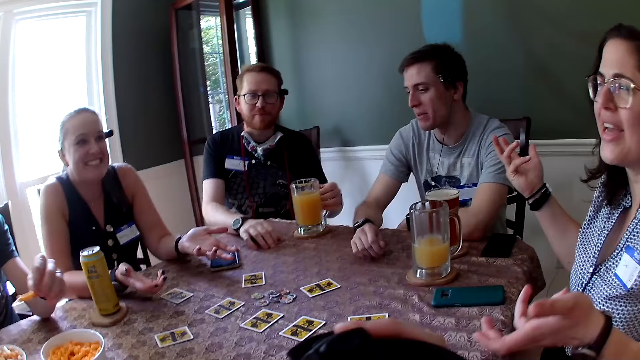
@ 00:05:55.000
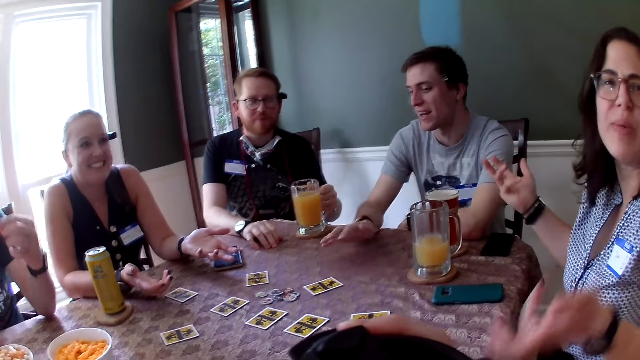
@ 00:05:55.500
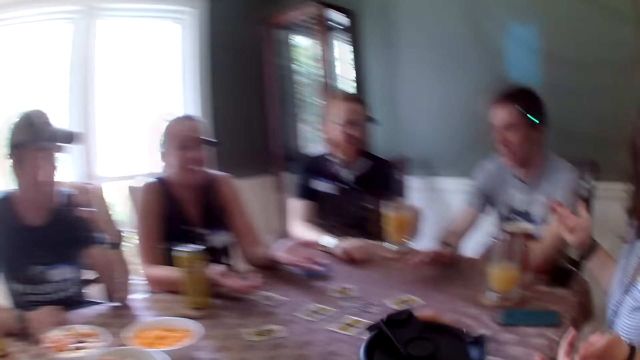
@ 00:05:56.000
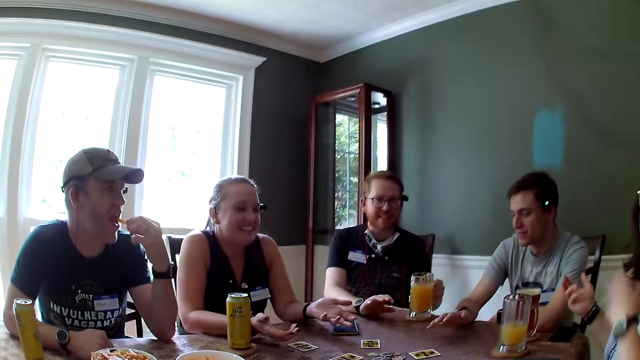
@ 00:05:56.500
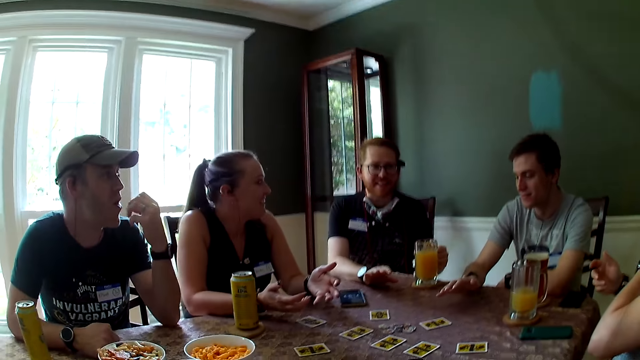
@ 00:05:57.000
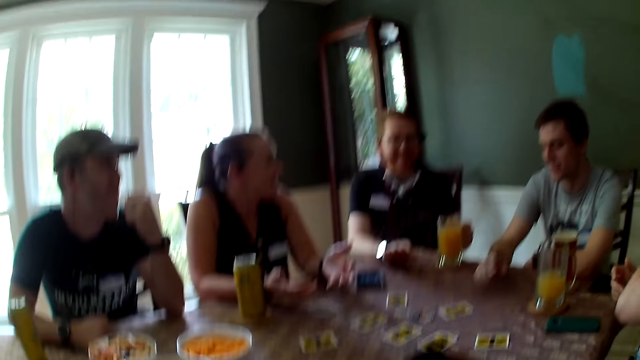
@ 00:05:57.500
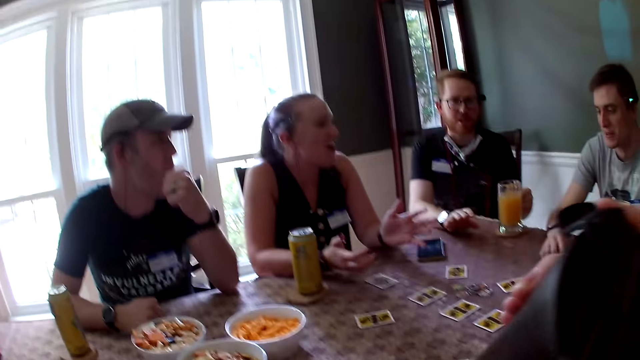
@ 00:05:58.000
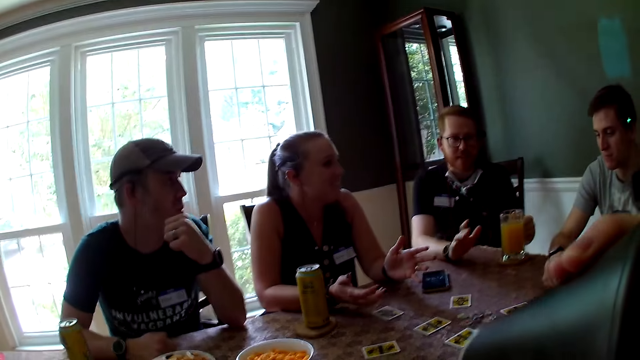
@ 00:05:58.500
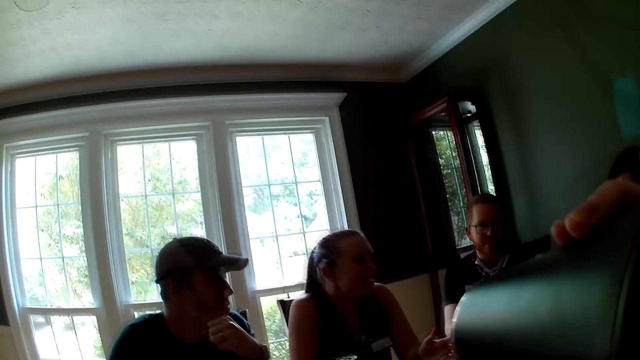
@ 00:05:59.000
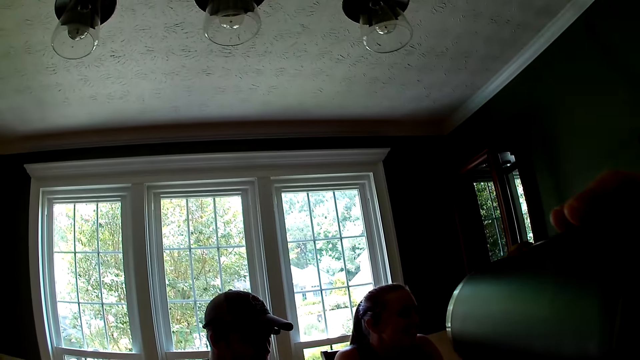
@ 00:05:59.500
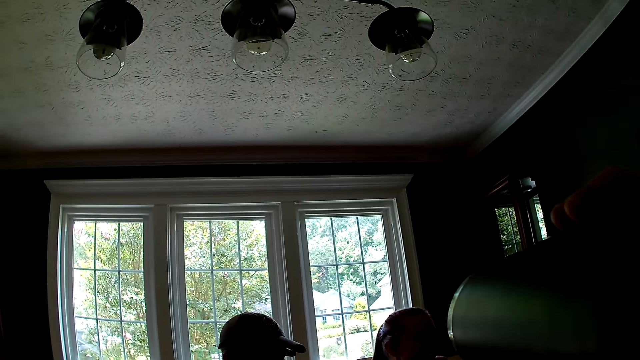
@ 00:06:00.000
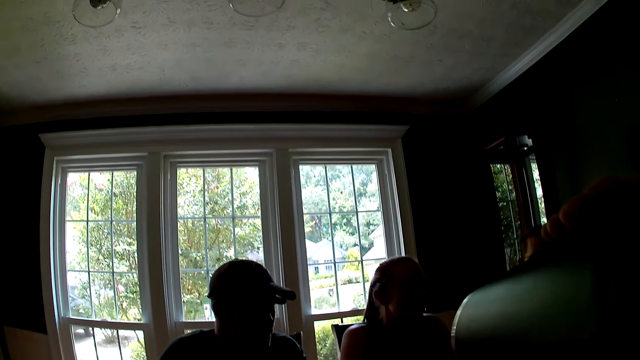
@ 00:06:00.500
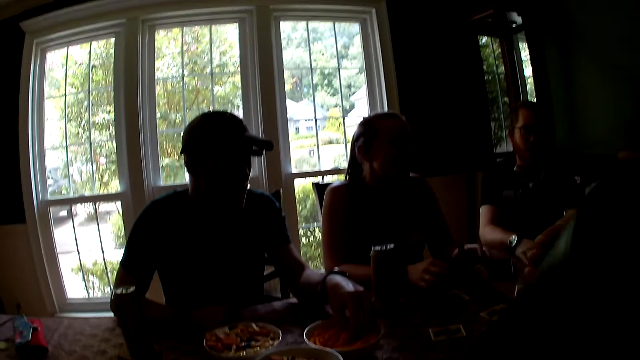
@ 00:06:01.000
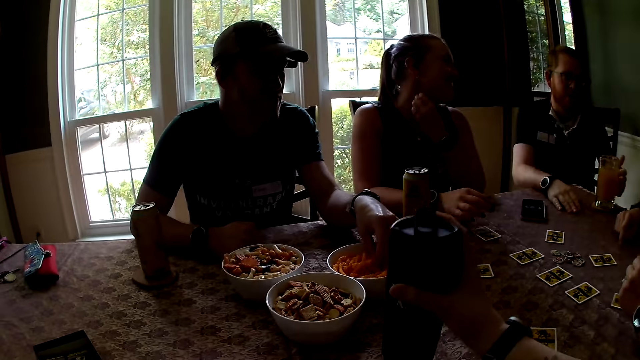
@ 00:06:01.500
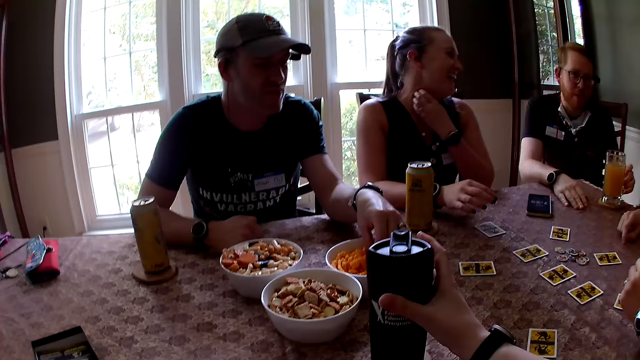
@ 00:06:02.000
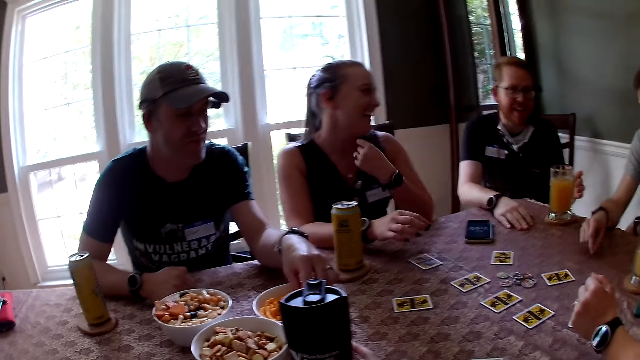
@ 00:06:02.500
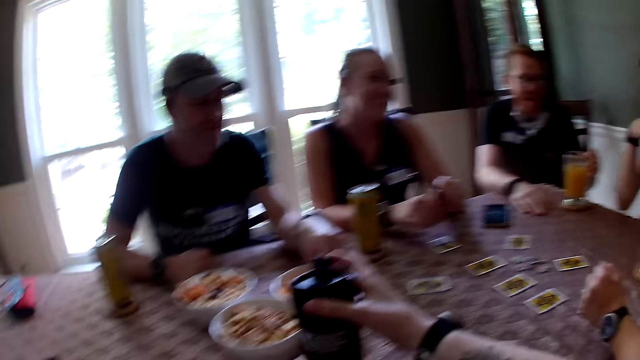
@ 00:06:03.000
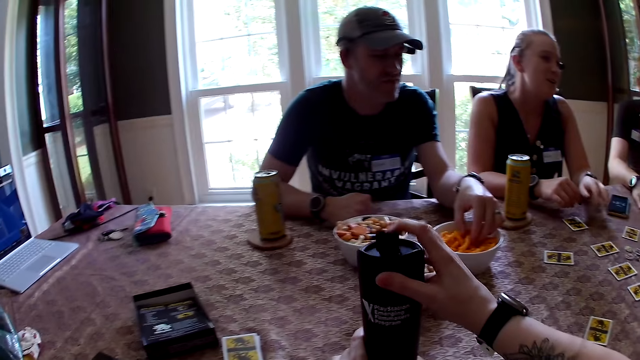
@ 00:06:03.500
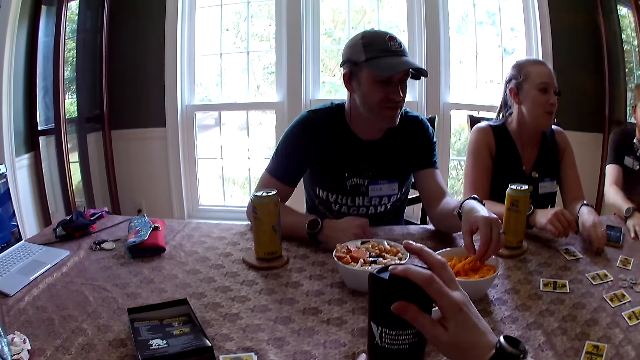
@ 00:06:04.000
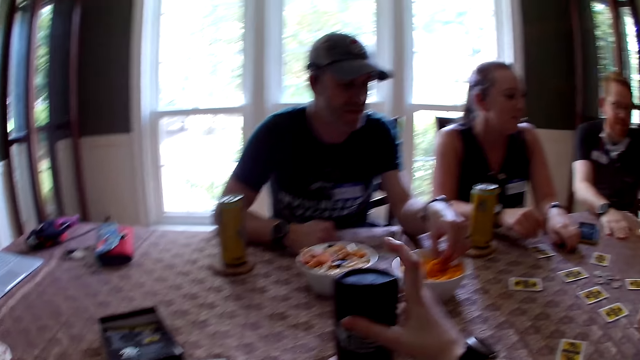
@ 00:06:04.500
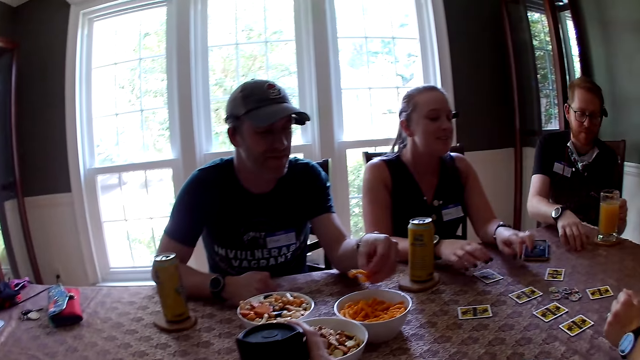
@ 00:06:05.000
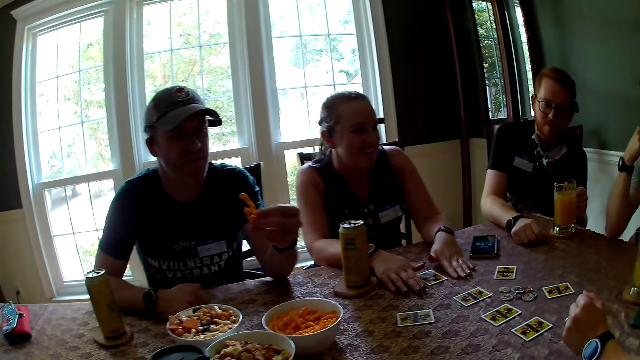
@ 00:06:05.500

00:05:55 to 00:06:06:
The woman talks with a man. Another man eats the cheese puff in his left hand. The camera wearer drinks from the cup or mug in her right hand. Another man talks with the woman. The camera wearer drops the cup in her right hand on the table. Another man takes his right hand off the table. The camera wearer adjusts the cup on the table with both hands. The second man picks cheese puffs from the bowl on the table with his left hand. The camera wearer closes the mug.

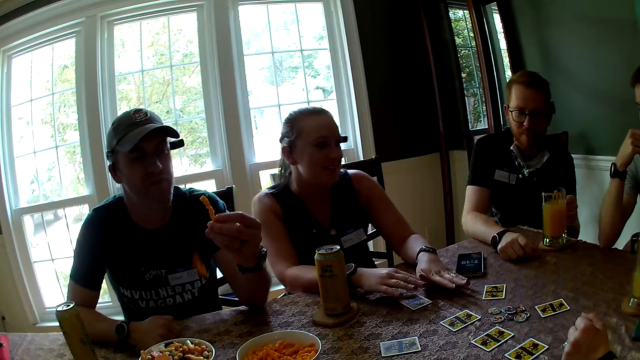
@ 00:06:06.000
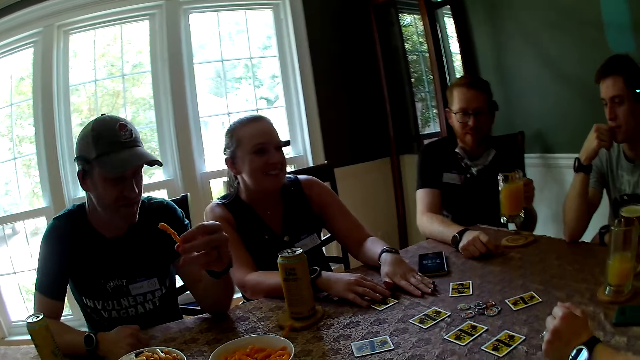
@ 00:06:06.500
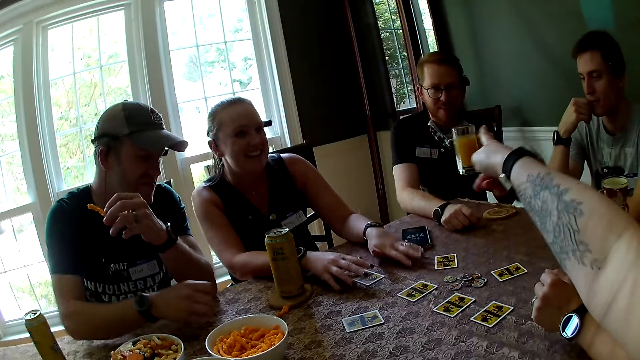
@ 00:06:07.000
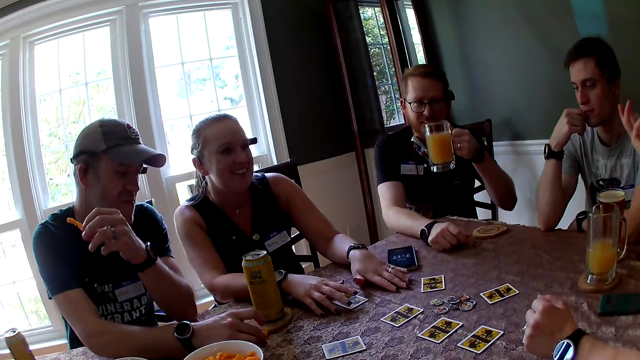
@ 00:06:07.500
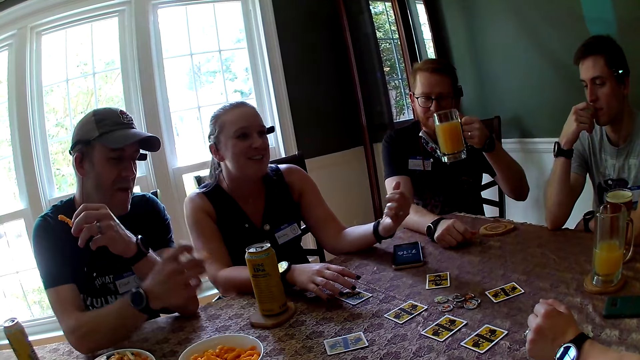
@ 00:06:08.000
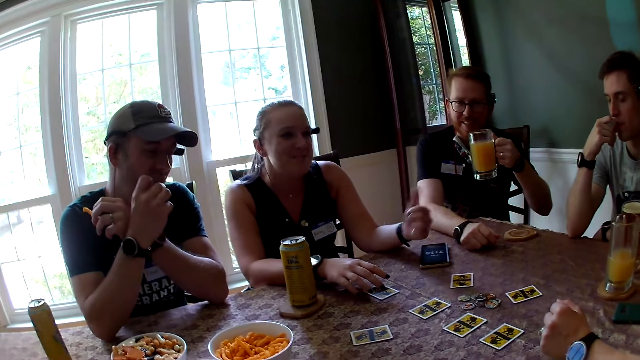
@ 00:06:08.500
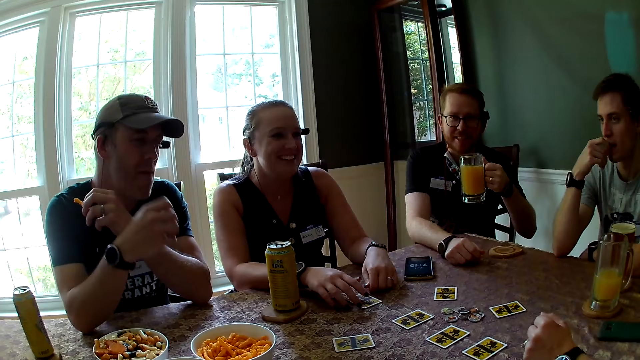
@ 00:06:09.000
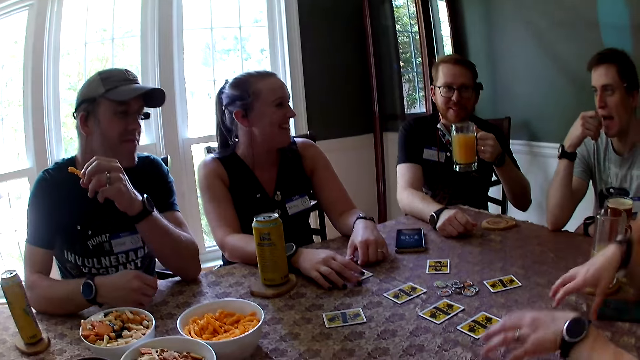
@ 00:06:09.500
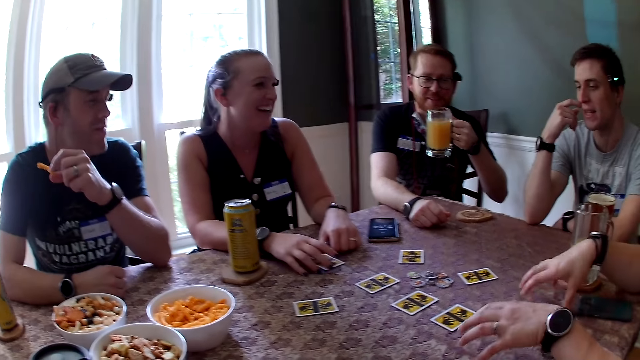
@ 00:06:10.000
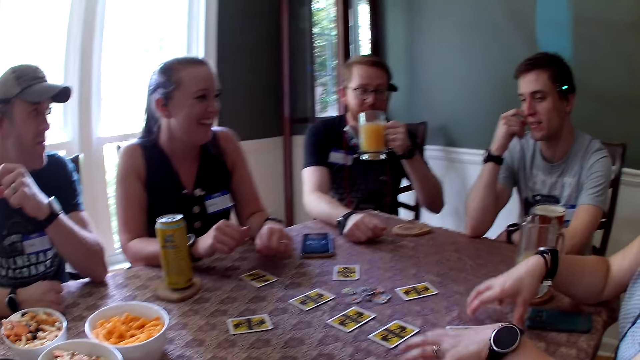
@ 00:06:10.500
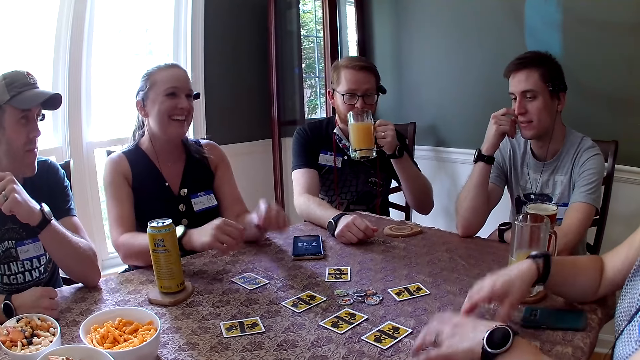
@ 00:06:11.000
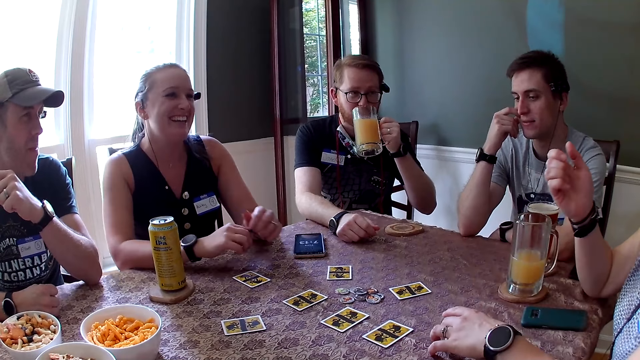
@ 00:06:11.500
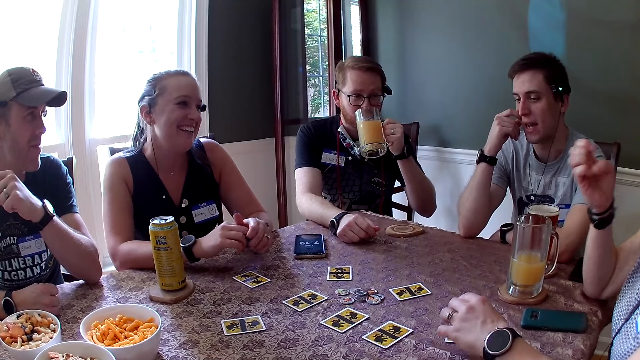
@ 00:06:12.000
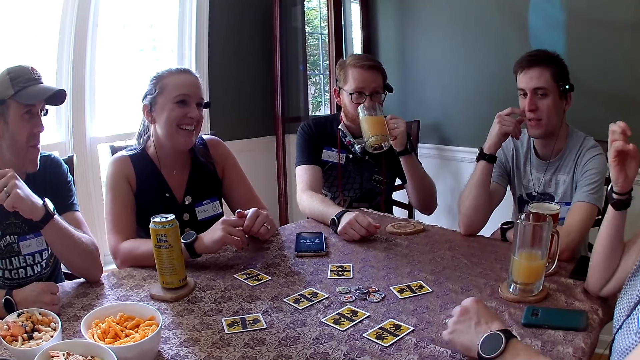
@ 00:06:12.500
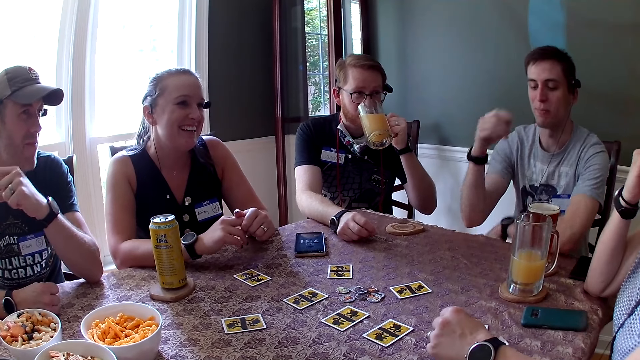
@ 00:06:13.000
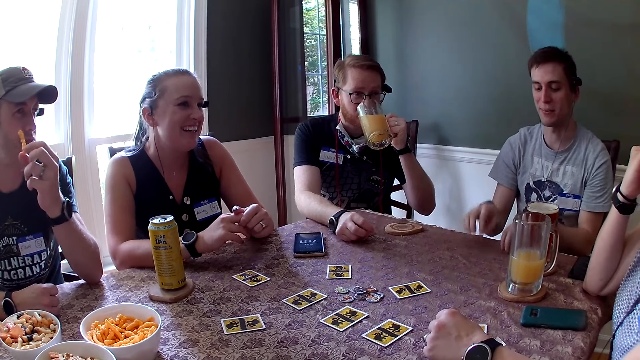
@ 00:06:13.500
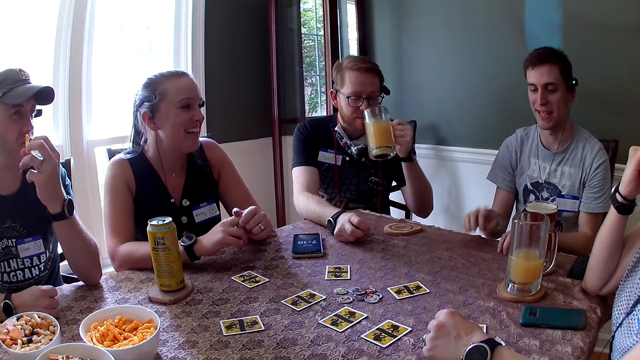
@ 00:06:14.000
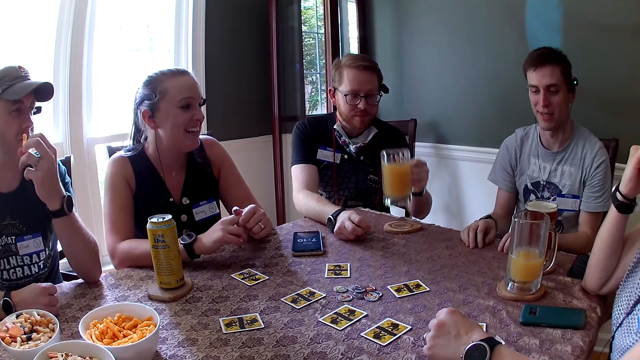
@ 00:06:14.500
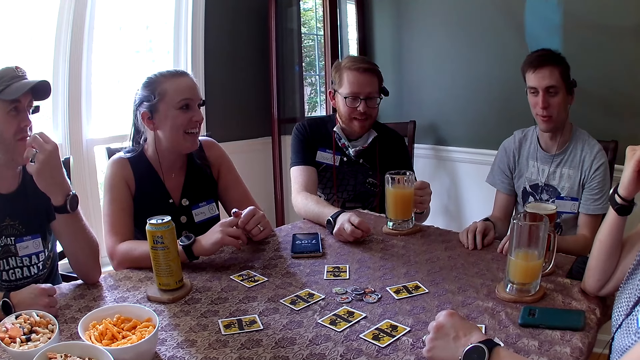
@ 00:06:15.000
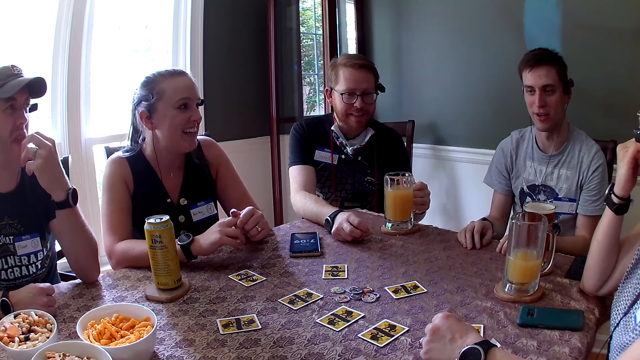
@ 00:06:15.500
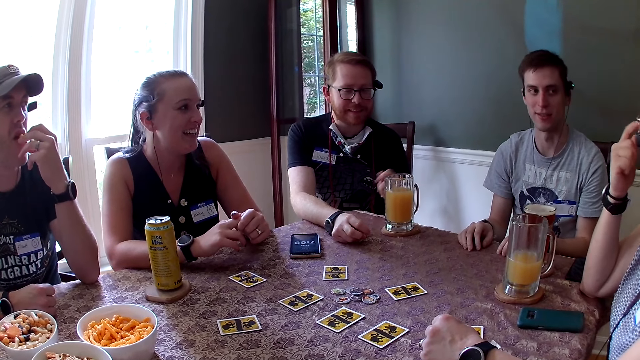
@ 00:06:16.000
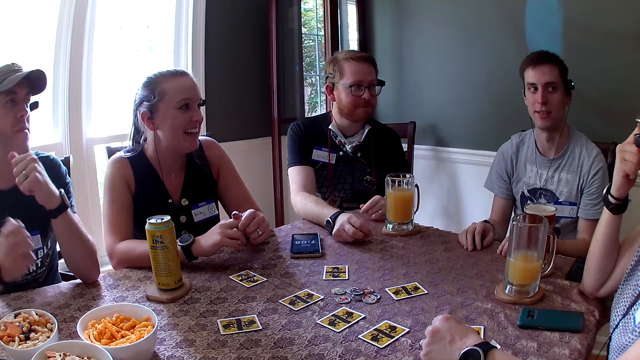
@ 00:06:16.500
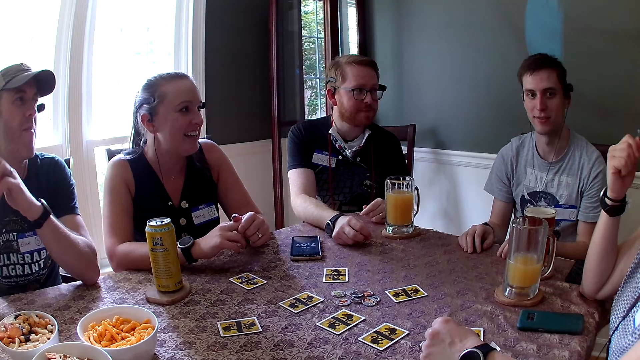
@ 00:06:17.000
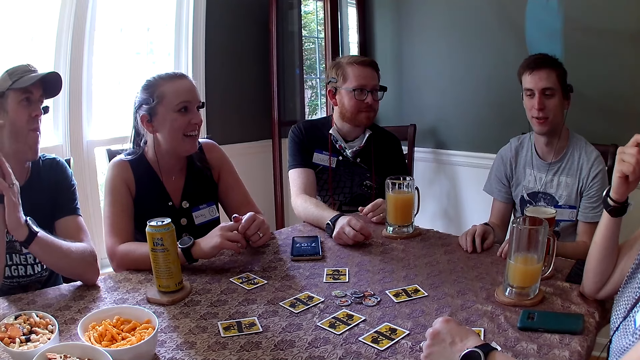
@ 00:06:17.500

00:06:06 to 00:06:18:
A man picks the cup of juice from the table with his left hand. A lady touches the table. The camera wearer points at the man with her right hand. Another man picks cheese puffs from the table with his right hand. A woman points at the first man with her left hand. The second man eats the cheese puff in his right hand. Another woman drums on the table with both hands. The second woman talks. The first man drinks the cup of juice with his left hand. The lady laughs. Another man drums on the table with both hands. Another man talks. The first man drops the cup in his left hand on the coaster. The second man eats the cheese puffs in his left hand. The fourth man taps on the table. The first man puts his left hand on the table. The second man rubs both hands.
